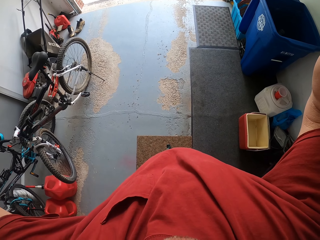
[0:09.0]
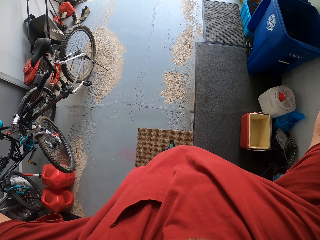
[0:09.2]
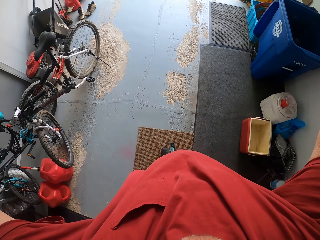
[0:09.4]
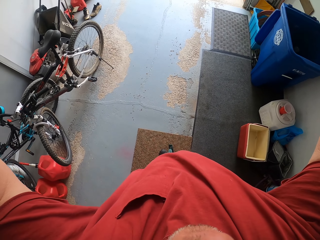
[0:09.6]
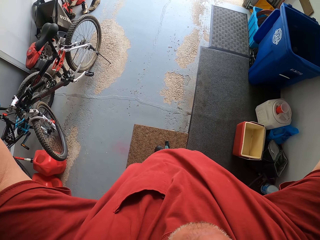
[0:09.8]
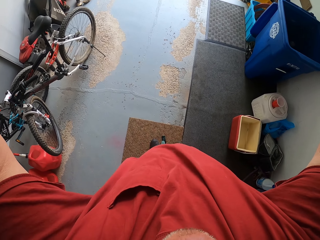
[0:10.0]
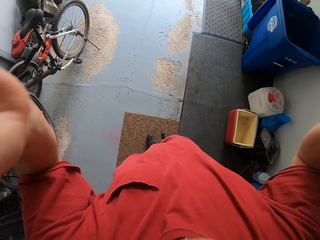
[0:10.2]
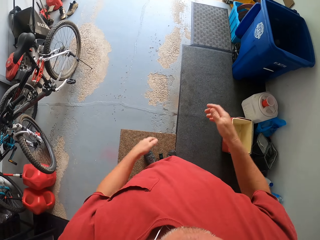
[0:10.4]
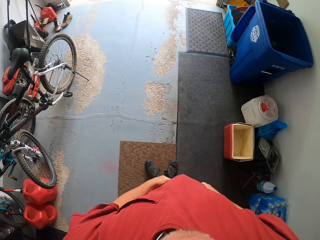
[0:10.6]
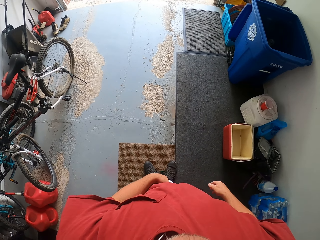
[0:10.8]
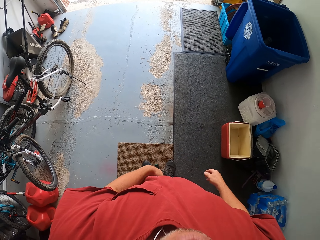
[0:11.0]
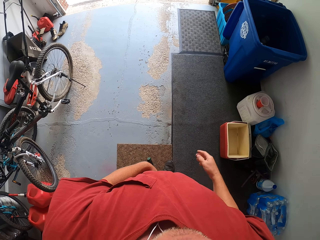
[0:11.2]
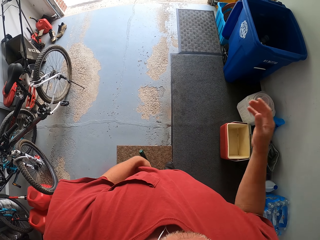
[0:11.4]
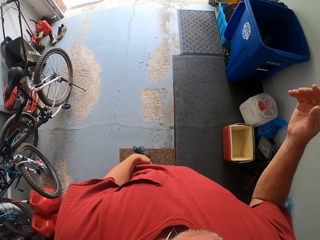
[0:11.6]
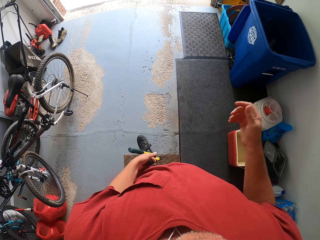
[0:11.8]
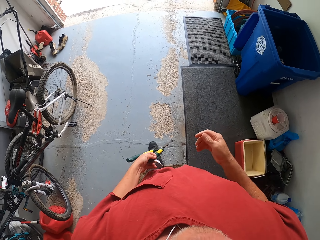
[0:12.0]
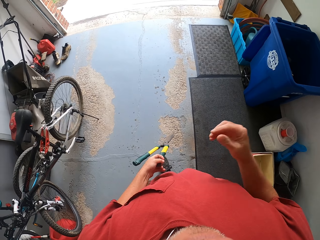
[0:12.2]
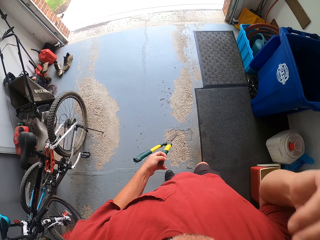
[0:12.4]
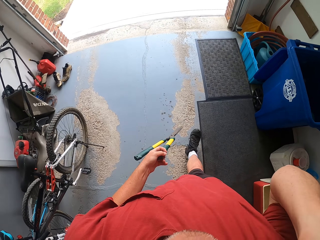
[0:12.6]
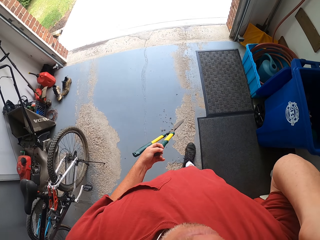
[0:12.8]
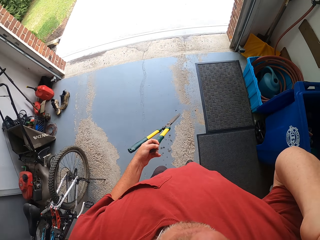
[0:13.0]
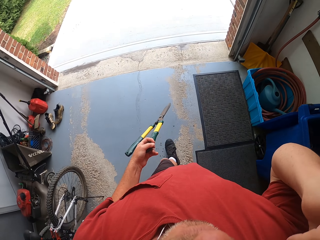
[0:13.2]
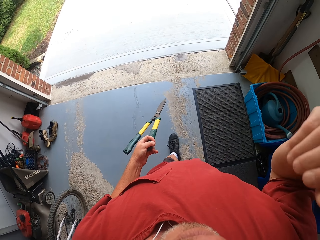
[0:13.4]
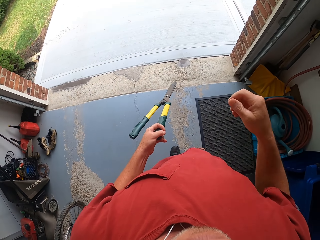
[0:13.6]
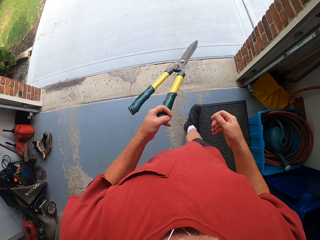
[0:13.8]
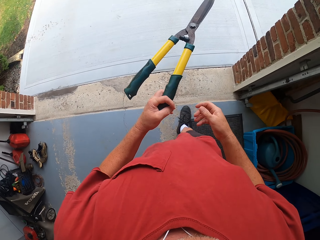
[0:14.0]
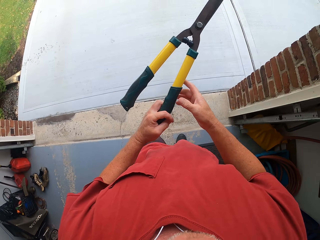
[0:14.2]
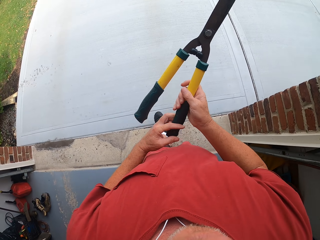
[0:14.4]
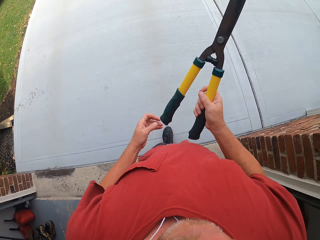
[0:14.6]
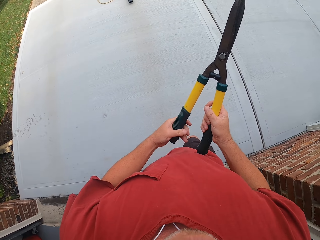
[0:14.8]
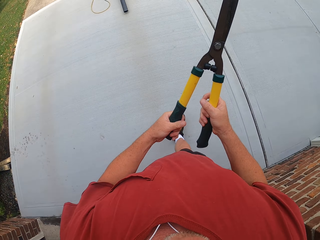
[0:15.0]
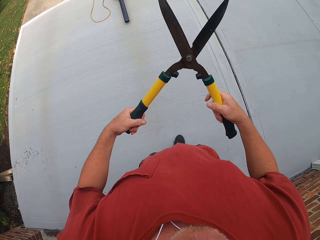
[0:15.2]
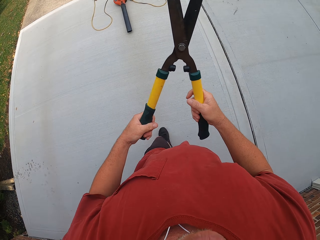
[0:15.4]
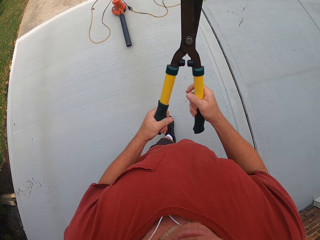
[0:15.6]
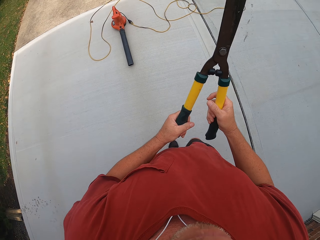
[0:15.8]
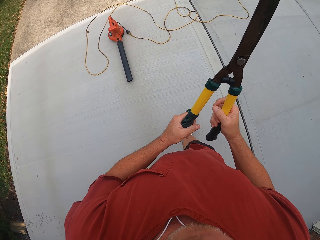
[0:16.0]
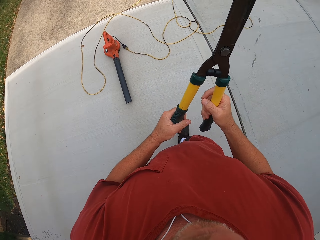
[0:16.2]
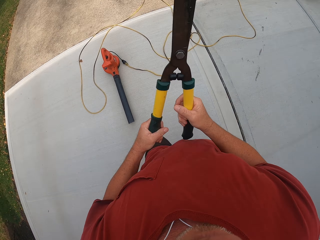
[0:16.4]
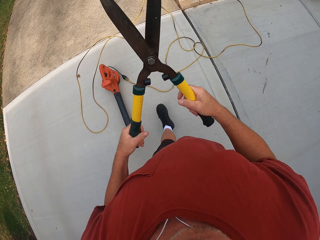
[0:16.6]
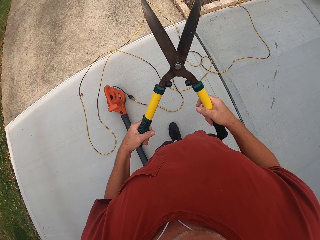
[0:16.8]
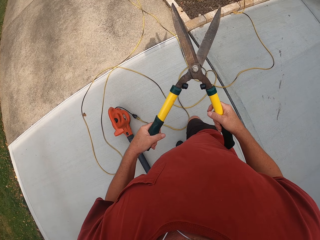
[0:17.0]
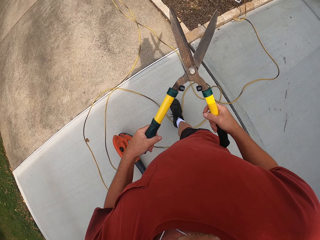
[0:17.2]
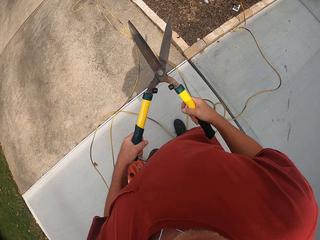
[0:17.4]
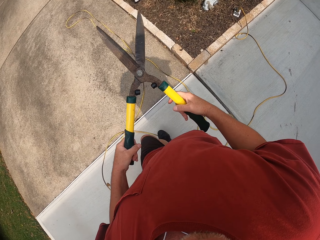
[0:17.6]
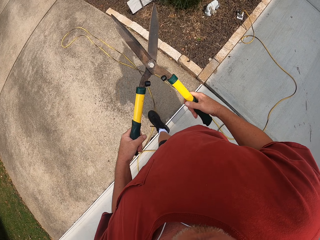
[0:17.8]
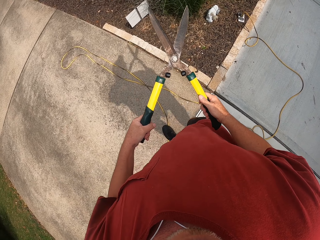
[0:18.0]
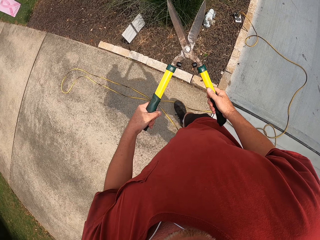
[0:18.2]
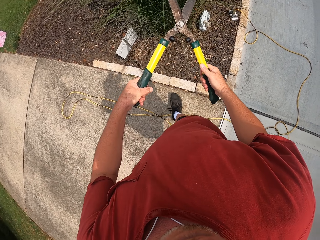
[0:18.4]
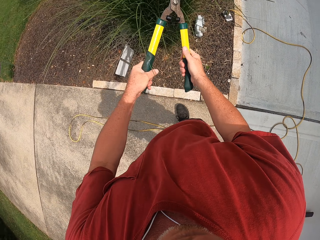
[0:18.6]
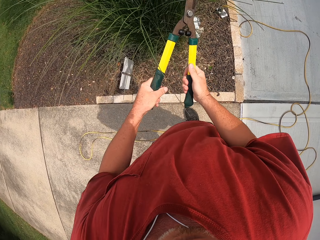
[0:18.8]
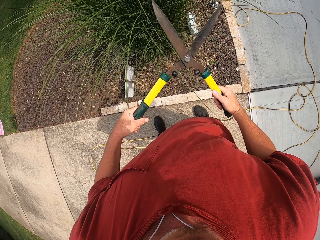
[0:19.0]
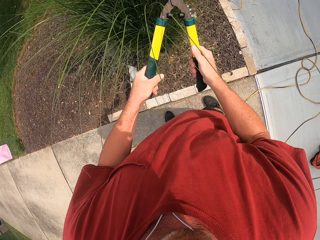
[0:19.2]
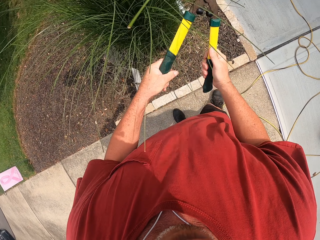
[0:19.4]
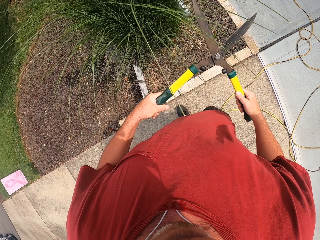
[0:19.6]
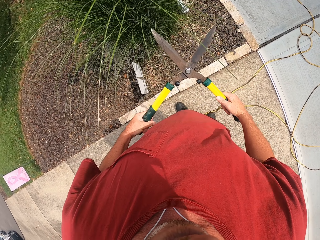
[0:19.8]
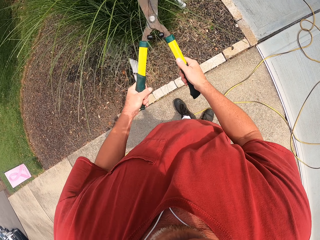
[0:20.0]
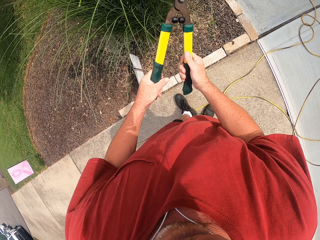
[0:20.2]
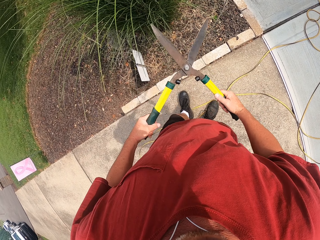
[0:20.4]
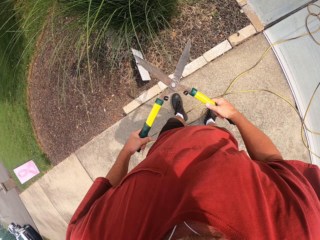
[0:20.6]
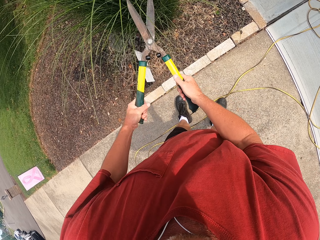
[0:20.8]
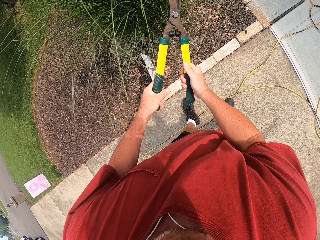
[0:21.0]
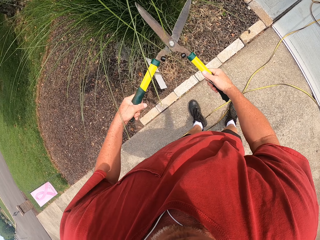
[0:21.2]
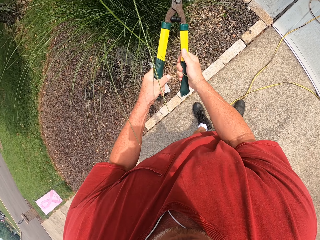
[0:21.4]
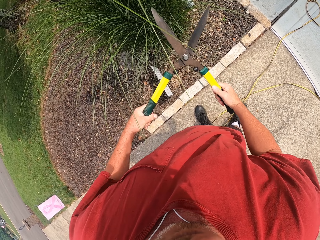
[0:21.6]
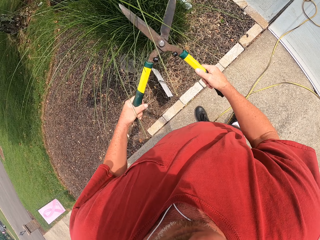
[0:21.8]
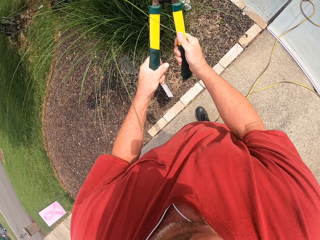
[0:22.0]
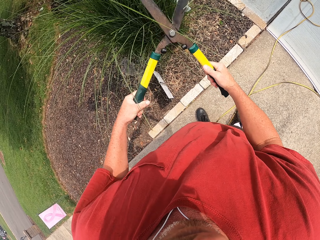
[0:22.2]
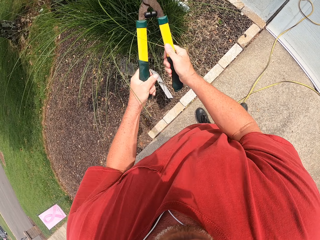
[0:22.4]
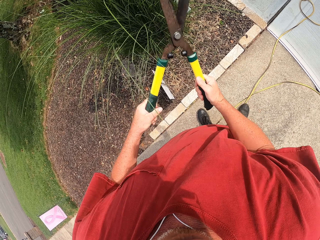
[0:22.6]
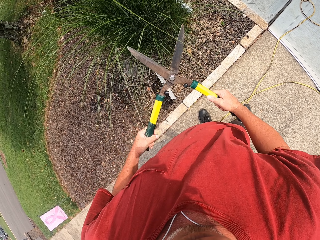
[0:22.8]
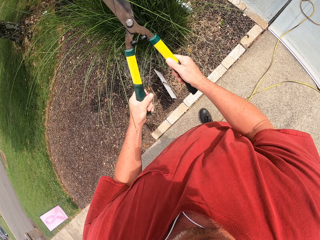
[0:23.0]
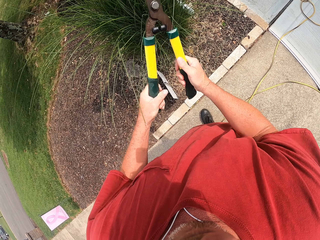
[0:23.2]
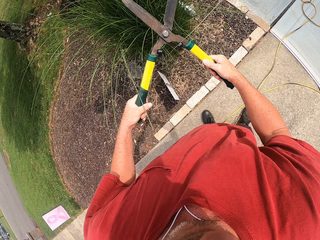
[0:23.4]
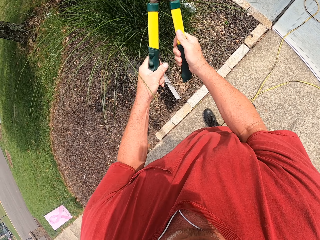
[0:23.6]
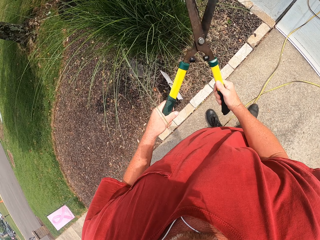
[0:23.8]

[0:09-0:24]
The camera wearer puts down both hands. He picks up a flower trimmer from the legs and walks out of the room. He scratches his face, walks around, and holds a garden shear with both hands. He trims a plant with the garden shear.

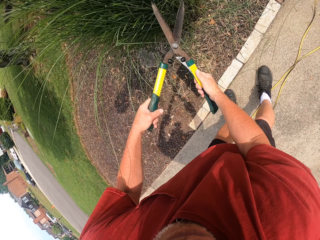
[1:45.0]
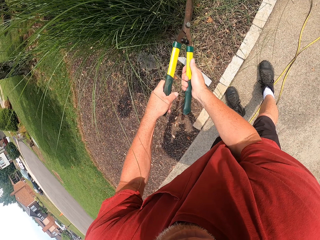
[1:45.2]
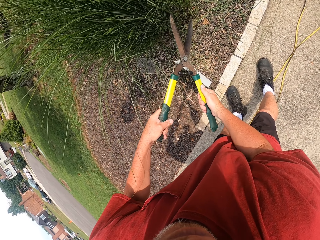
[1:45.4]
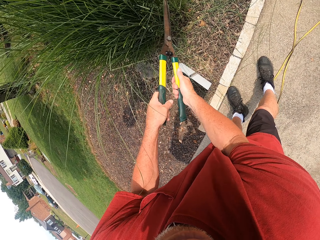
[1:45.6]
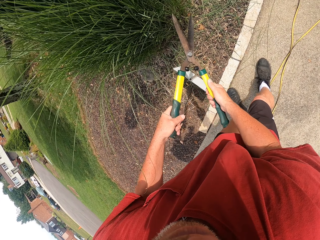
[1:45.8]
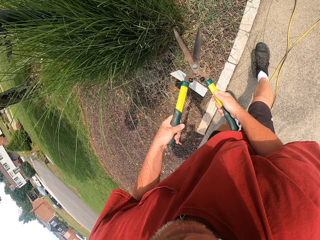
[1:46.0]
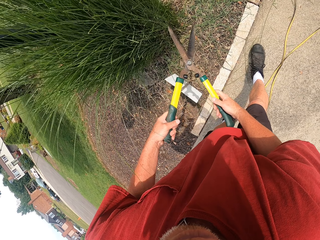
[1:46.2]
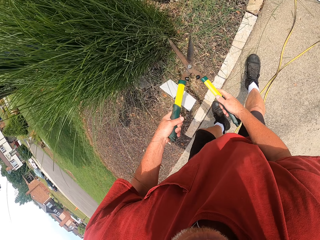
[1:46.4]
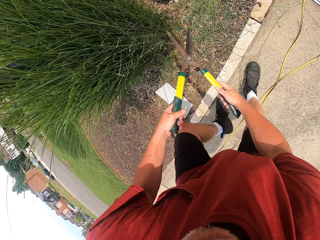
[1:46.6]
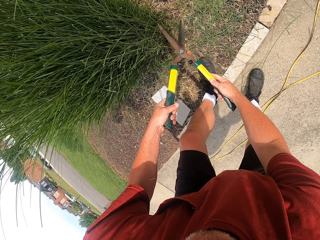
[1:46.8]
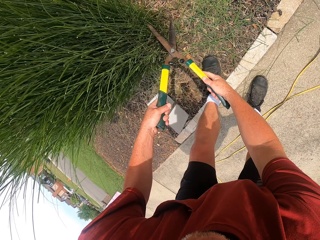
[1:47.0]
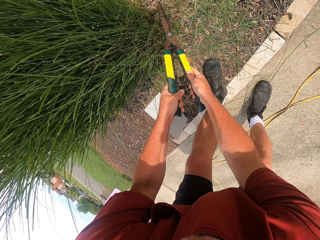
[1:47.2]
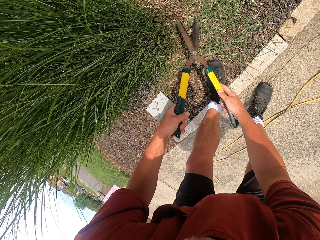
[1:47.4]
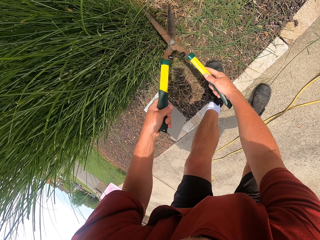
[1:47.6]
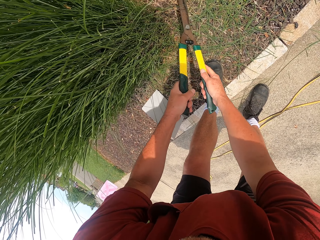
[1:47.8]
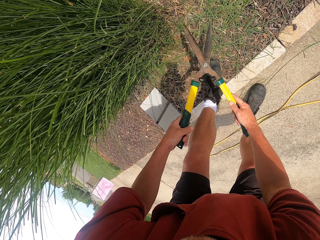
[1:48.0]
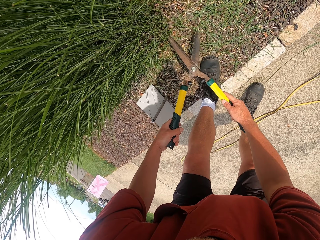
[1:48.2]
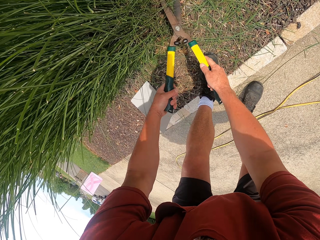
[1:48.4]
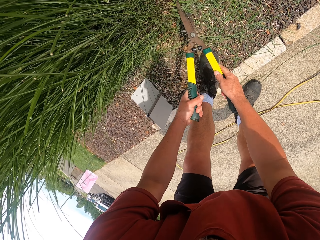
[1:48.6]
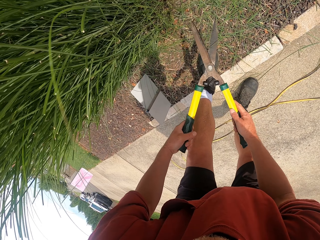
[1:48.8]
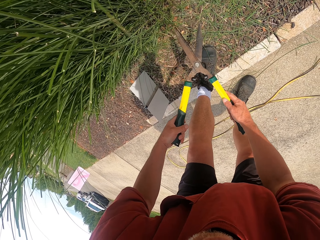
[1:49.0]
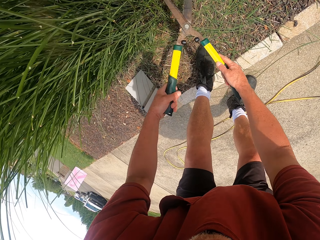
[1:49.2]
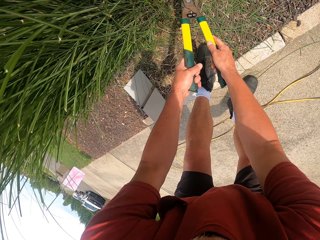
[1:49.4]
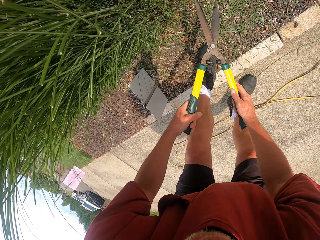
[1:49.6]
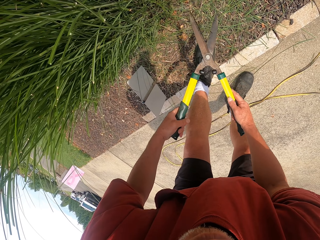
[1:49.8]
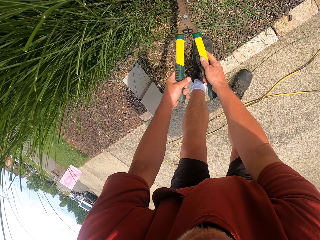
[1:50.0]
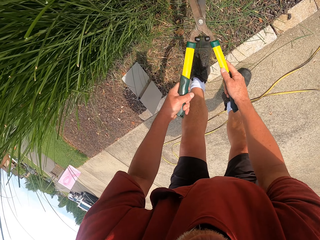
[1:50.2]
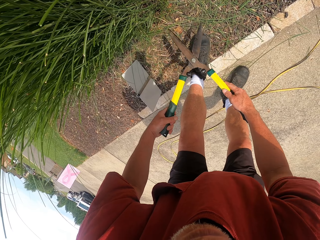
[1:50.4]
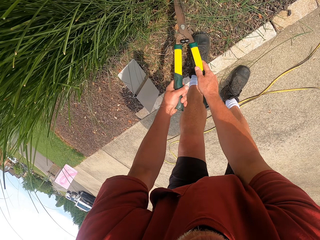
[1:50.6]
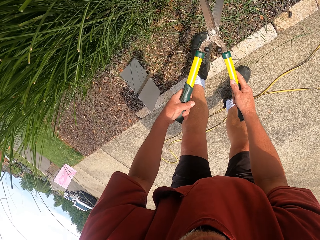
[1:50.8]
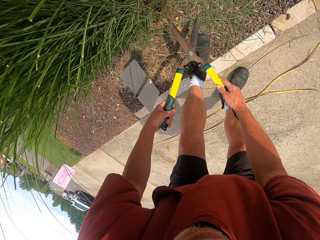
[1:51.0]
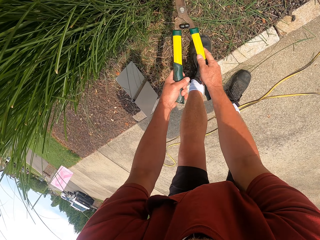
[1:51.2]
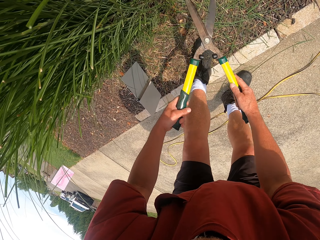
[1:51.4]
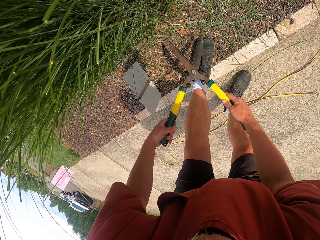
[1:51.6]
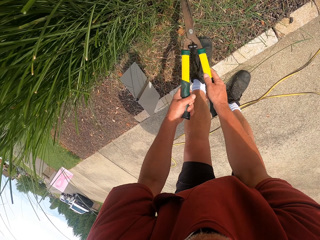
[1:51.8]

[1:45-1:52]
The camera wearer moves around.
